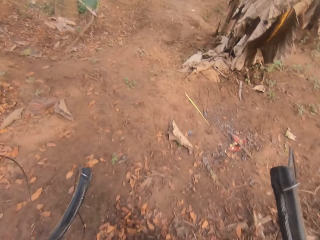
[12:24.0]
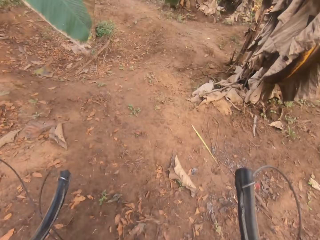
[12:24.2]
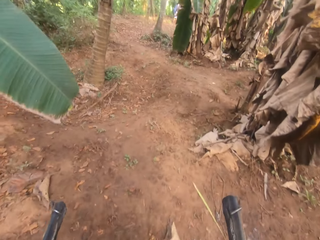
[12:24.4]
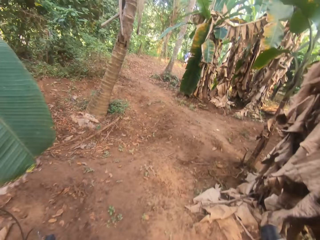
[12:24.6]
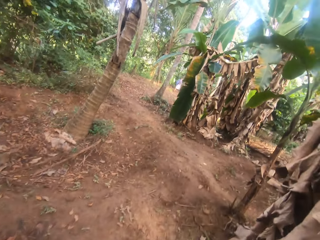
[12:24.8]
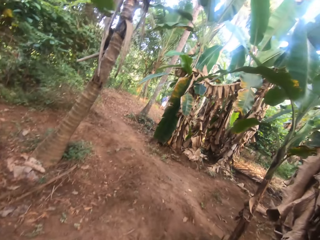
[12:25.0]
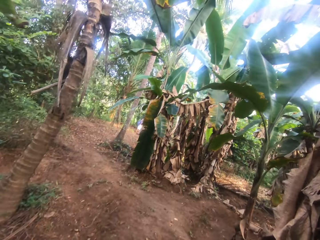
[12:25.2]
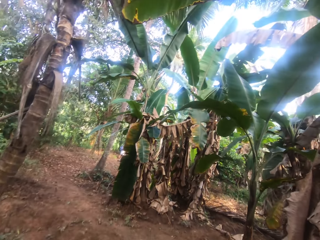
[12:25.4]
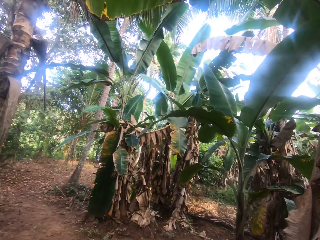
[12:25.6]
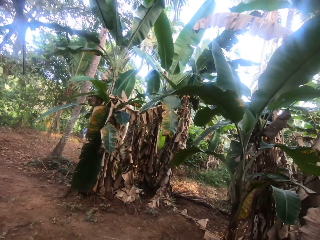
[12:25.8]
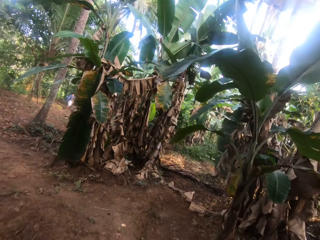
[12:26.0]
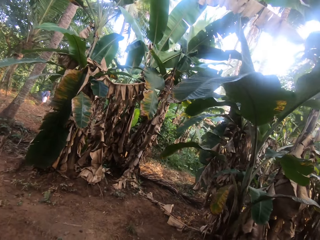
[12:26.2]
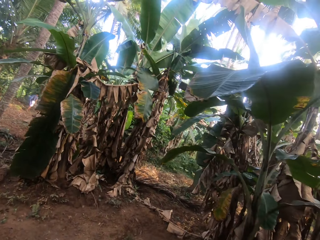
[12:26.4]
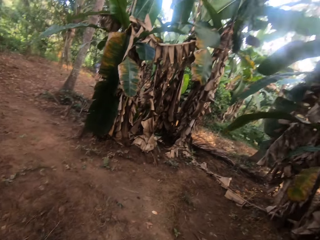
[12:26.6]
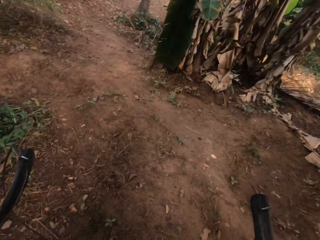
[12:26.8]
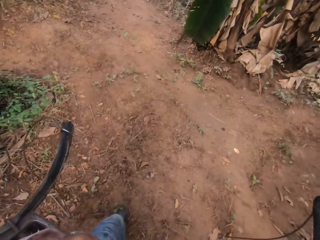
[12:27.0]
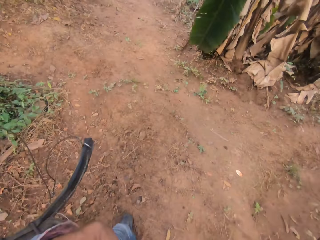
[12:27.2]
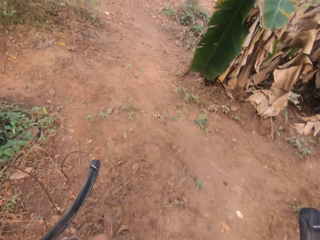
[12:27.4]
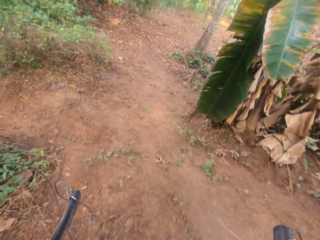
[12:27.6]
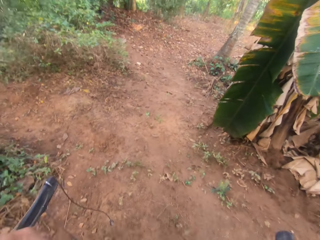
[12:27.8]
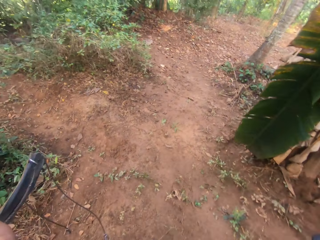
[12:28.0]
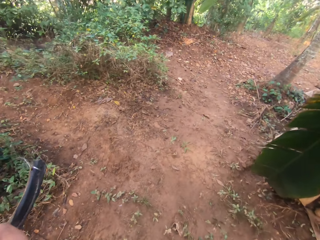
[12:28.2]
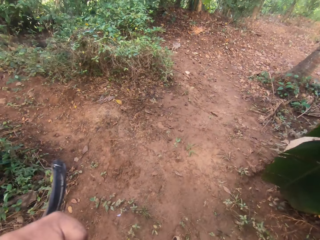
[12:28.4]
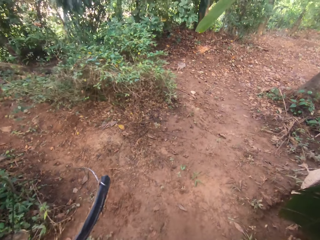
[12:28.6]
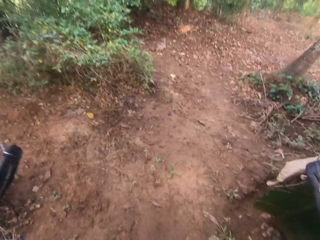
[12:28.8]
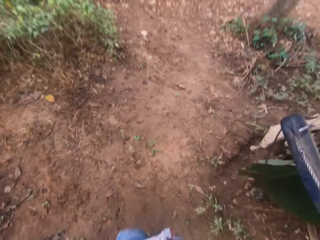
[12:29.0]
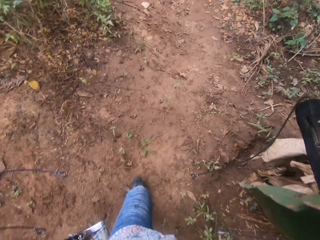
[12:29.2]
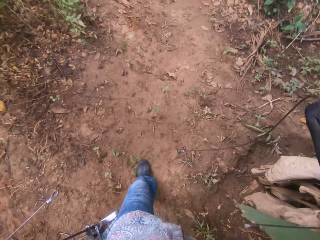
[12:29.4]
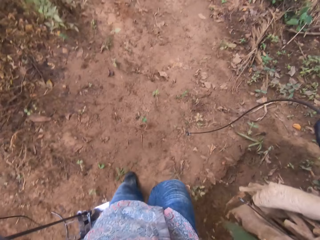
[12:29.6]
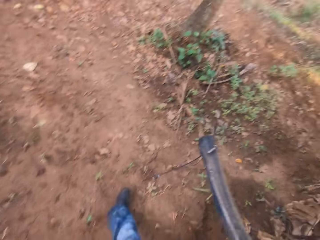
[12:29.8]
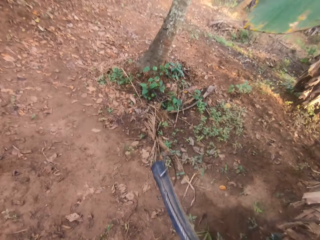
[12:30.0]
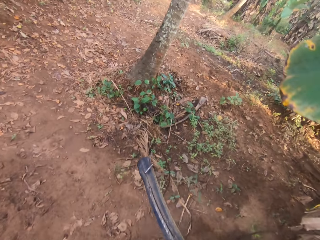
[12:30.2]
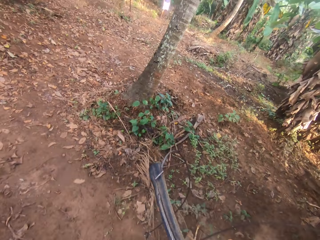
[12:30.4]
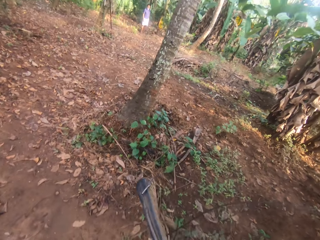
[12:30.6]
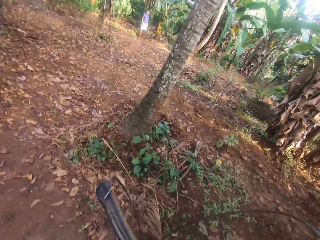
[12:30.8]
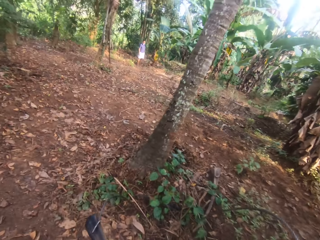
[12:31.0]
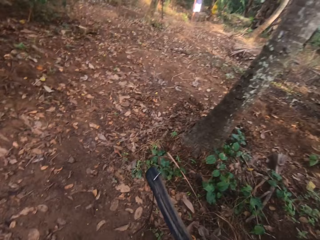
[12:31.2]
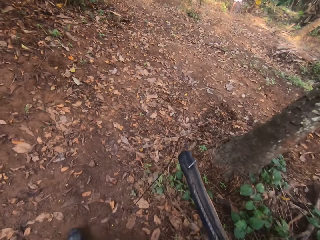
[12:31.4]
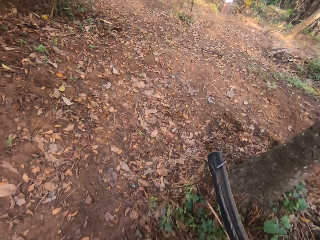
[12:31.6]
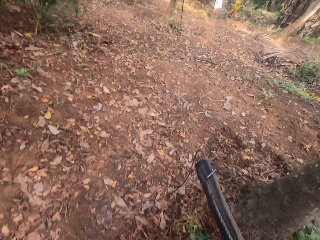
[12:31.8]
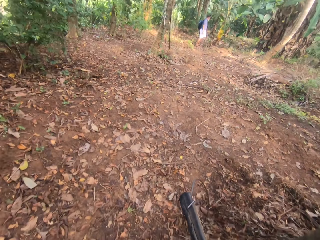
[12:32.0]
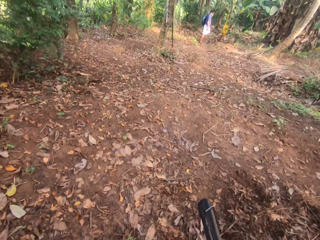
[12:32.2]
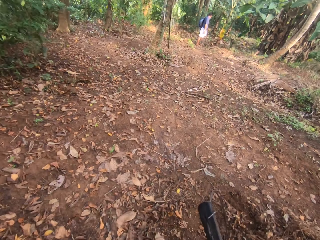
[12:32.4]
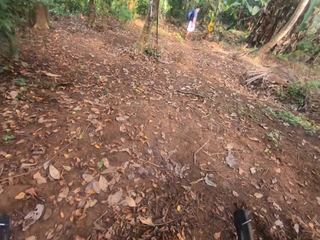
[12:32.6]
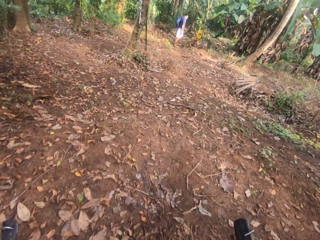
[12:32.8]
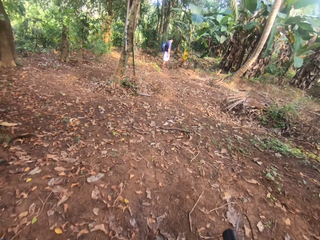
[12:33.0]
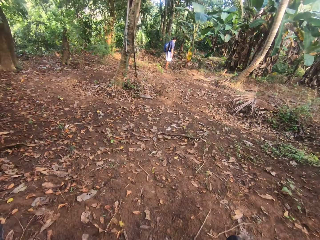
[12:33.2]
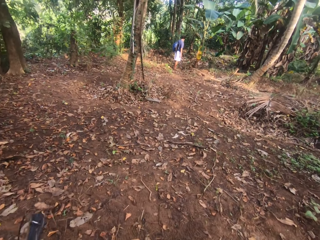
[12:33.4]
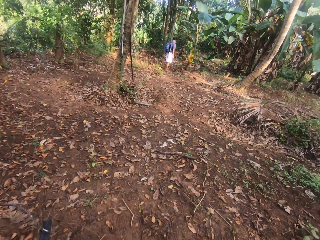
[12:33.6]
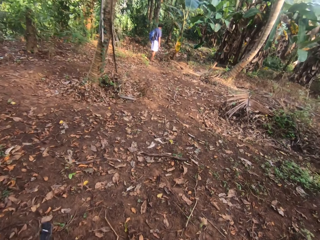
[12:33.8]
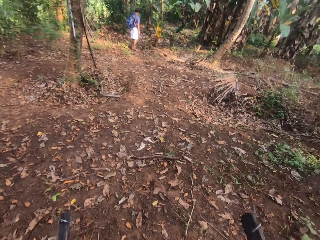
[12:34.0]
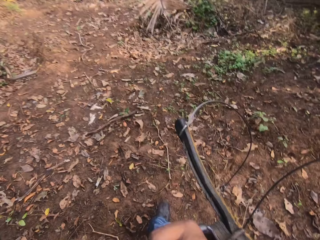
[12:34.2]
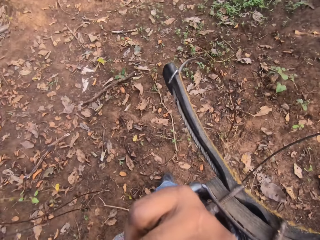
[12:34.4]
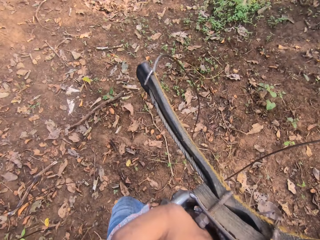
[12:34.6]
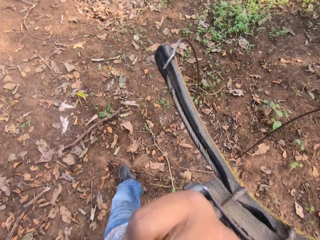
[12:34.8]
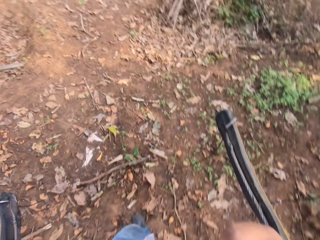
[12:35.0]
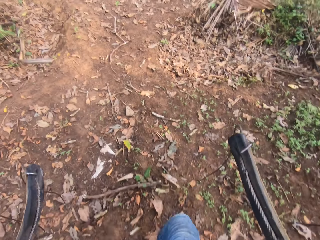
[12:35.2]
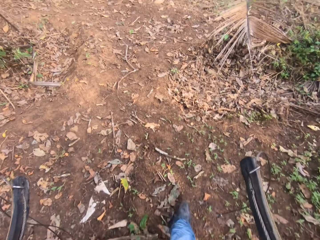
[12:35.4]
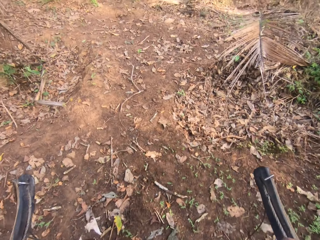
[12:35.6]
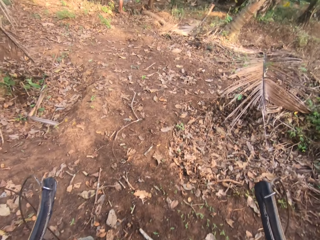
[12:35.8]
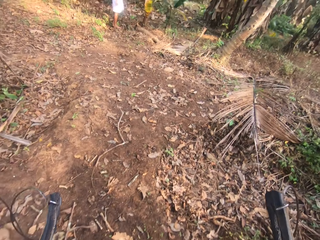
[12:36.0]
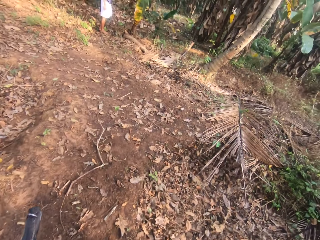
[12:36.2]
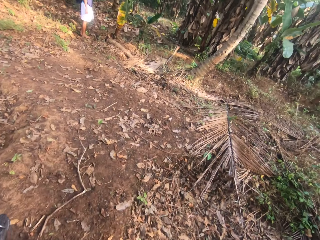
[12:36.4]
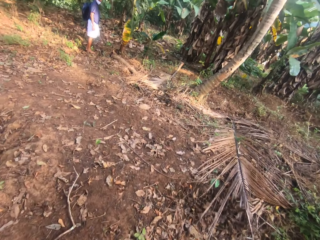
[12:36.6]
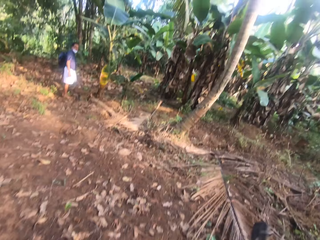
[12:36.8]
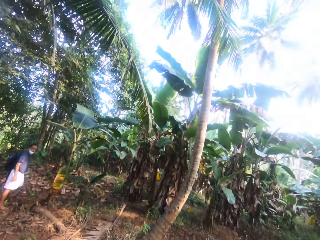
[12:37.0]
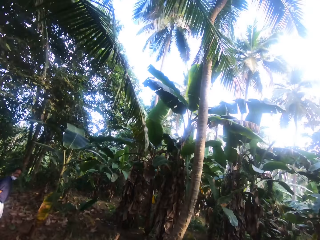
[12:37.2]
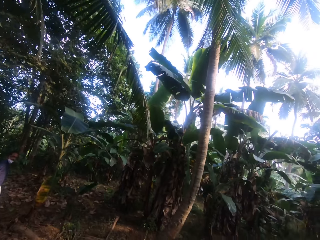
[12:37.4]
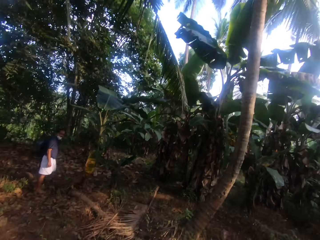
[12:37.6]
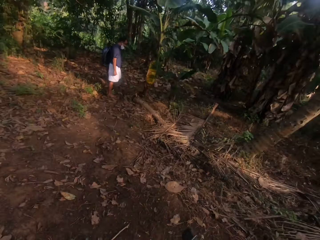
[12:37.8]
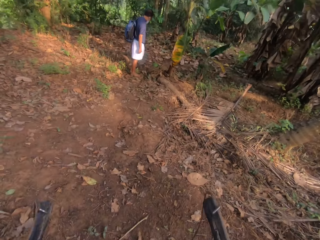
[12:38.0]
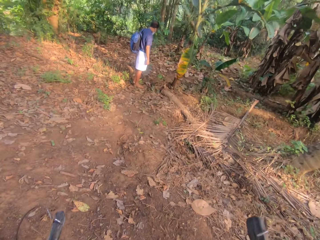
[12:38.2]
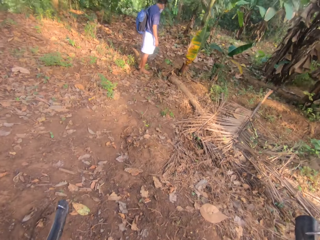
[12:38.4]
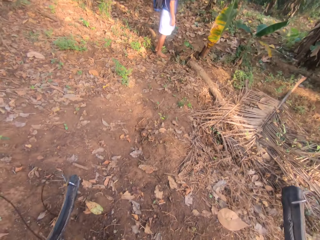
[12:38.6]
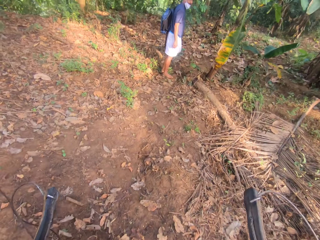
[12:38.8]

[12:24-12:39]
The camera wearer interacts with a man. He touches his face with his right hand.

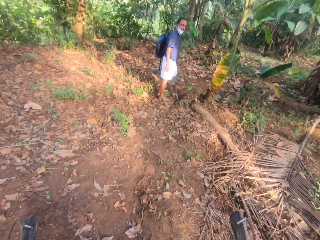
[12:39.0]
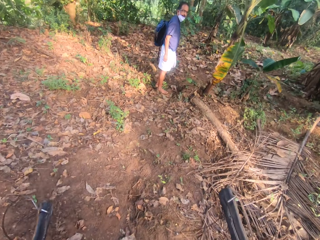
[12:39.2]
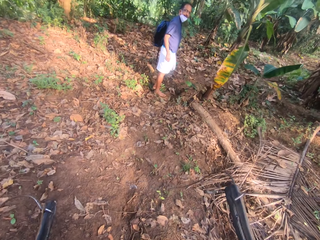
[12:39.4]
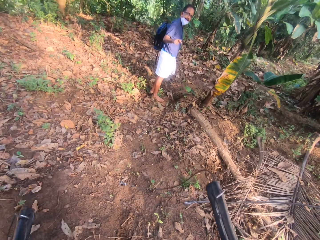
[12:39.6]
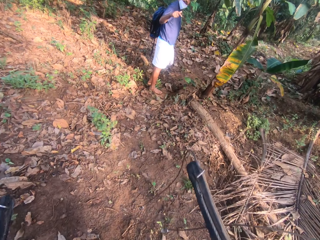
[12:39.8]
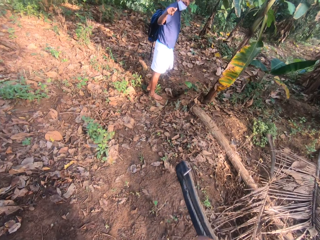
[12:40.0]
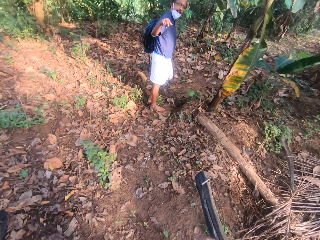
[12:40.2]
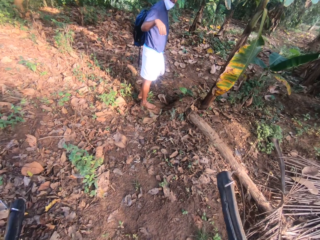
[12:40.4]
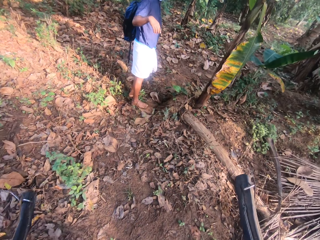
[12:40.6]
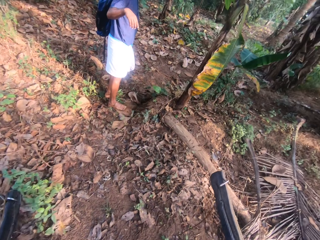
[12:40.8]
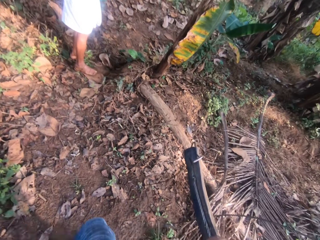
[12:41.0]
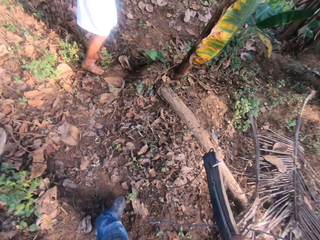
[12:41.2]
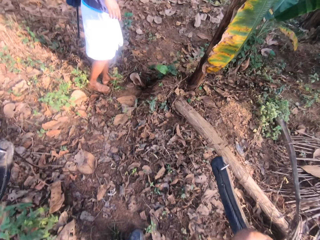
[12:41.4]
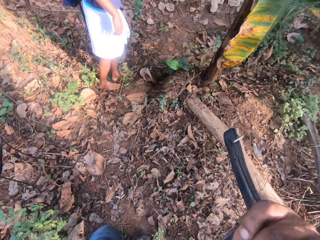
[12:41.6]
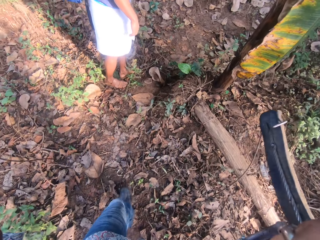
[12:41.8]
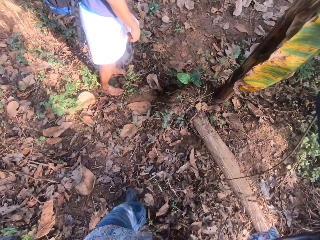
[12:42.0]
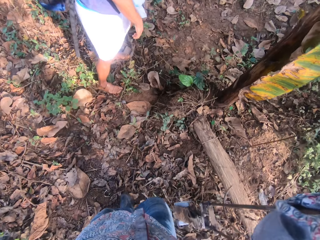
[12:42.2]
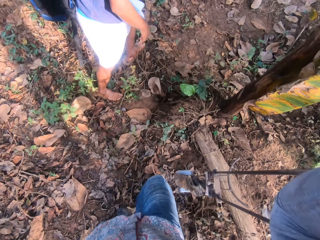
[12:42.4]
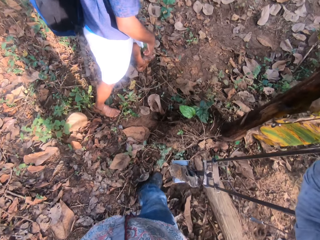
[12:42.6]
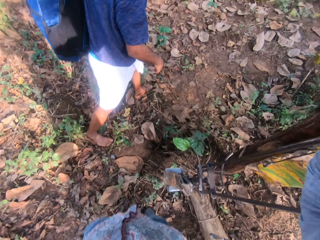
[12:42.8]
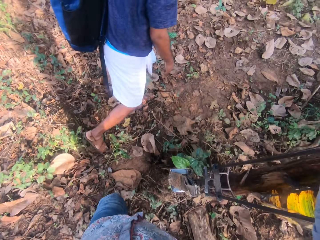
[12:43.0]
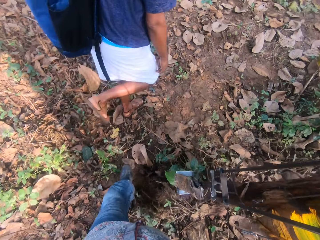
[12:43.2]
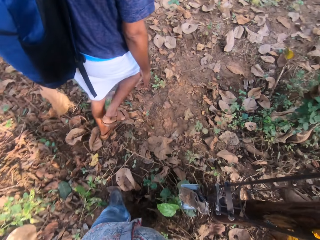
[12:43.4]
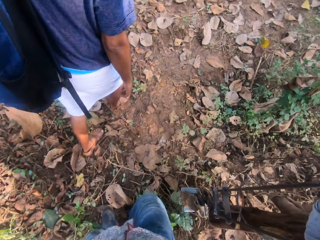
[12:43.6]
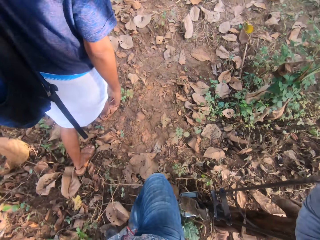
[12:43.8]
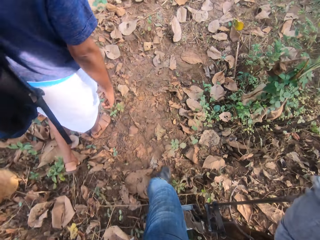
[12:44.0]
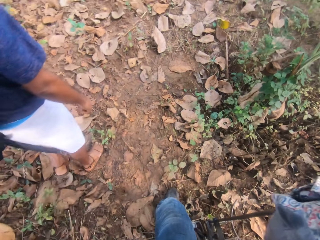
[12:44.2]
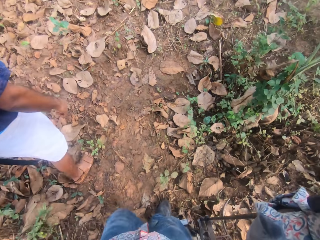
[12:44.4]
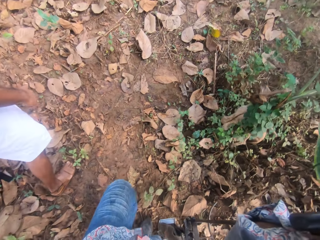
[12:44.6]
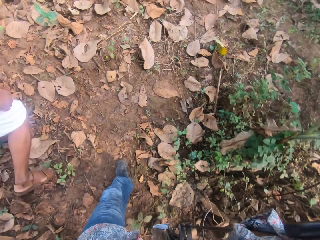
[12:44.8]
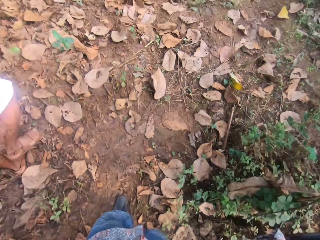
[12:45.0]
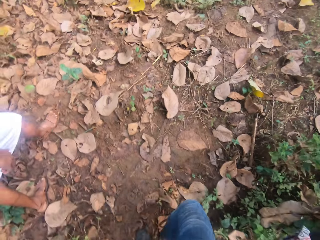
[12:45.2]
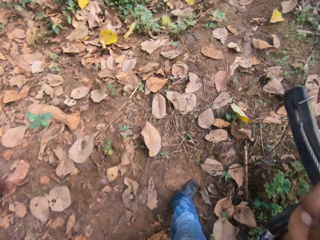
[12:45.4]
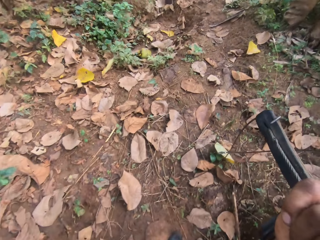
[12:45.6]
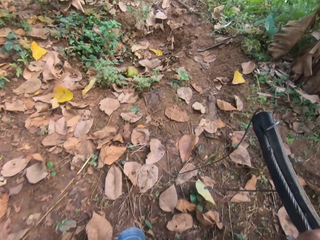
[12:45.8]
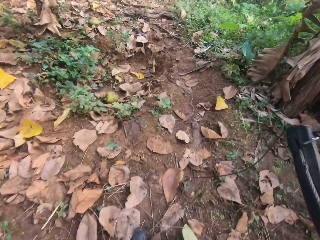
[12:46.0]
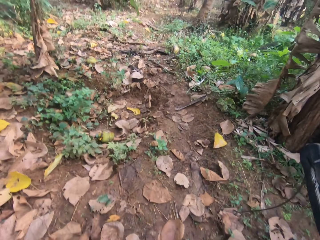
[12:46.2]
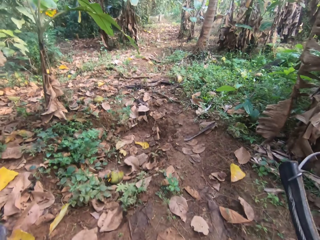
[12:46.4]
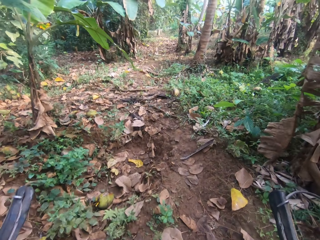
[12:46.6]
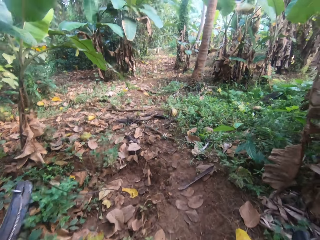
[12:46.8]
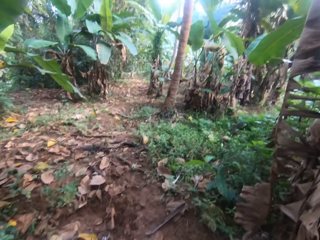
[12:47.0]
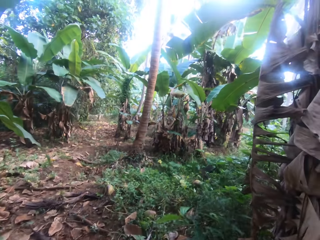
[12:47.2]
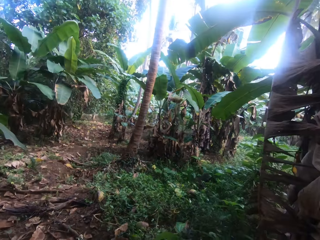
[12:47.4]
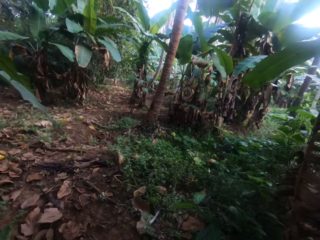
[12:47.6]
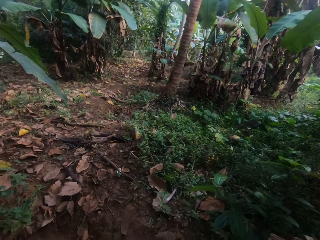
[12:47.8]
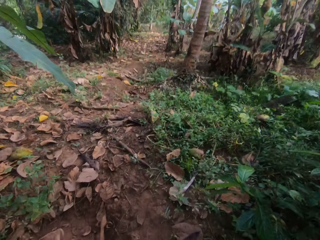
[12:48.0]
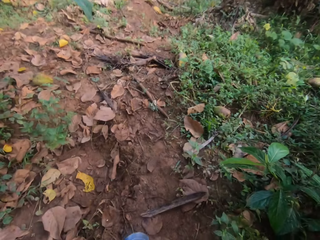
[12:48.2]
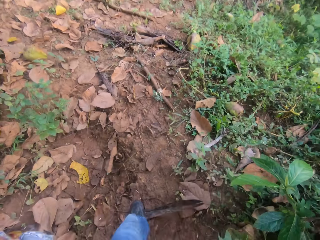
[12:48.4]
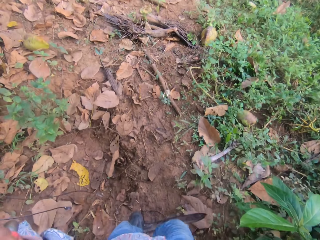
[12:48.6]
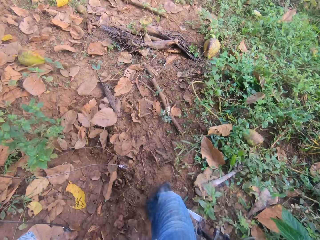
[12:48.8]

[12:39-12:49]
The camera wearer walks alongside the man.
